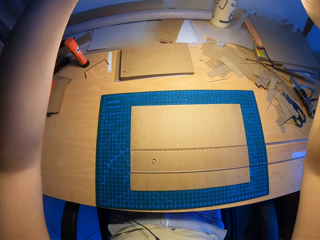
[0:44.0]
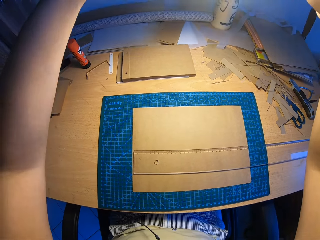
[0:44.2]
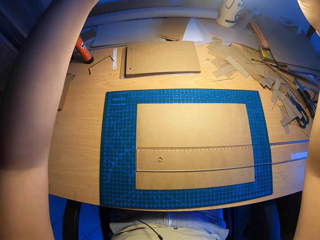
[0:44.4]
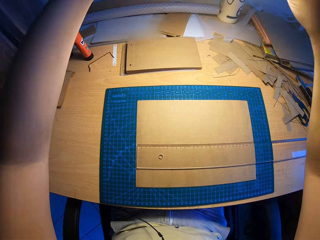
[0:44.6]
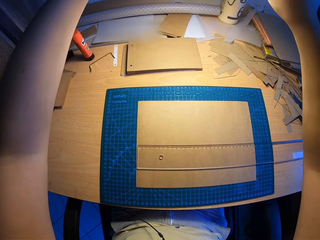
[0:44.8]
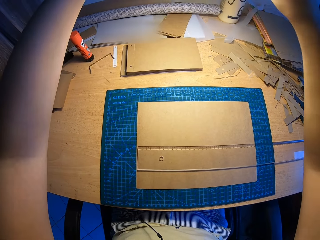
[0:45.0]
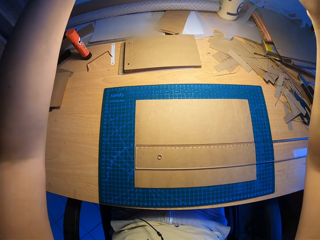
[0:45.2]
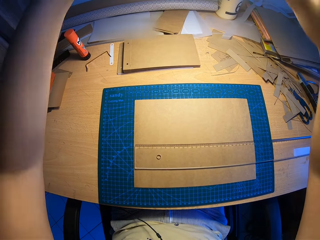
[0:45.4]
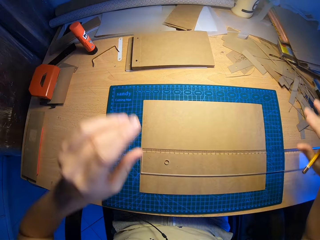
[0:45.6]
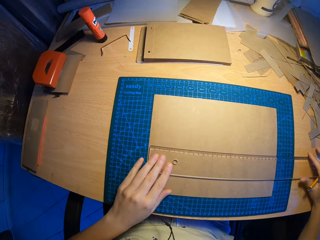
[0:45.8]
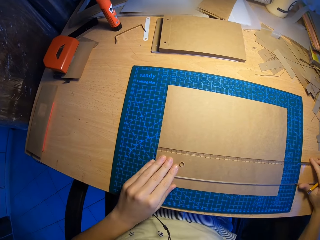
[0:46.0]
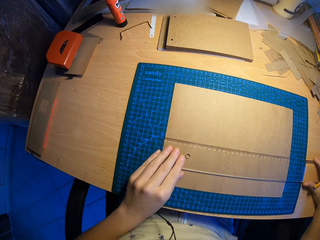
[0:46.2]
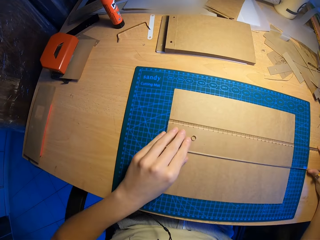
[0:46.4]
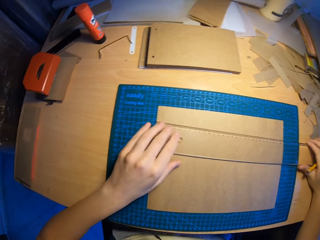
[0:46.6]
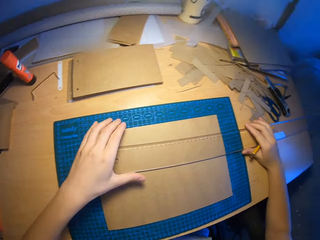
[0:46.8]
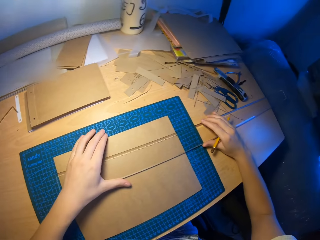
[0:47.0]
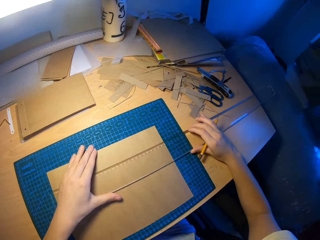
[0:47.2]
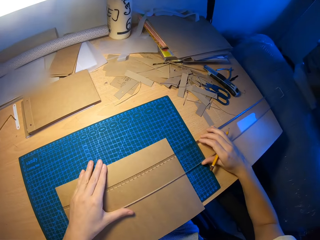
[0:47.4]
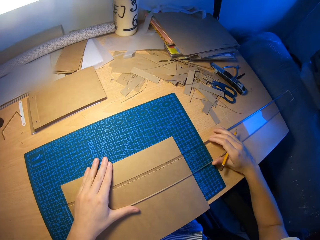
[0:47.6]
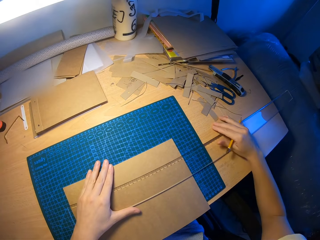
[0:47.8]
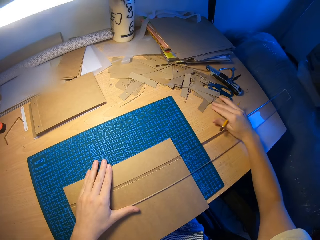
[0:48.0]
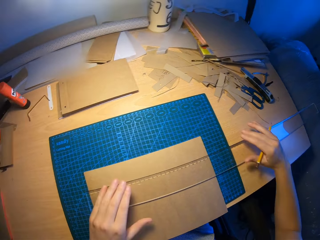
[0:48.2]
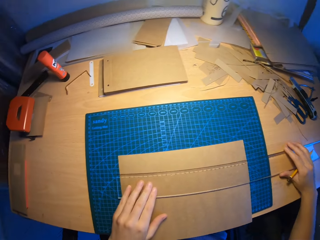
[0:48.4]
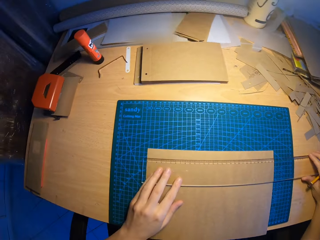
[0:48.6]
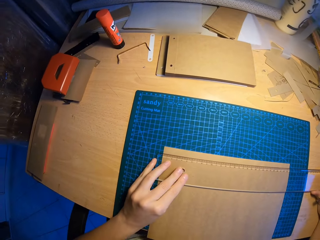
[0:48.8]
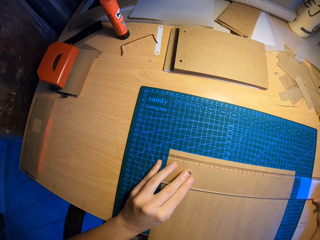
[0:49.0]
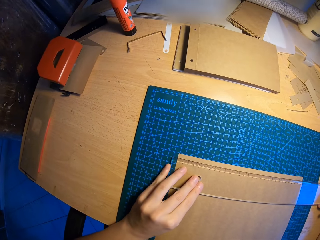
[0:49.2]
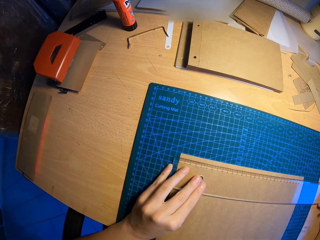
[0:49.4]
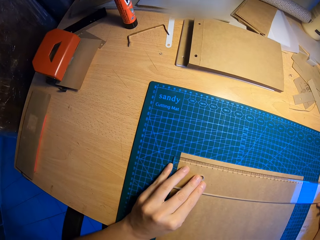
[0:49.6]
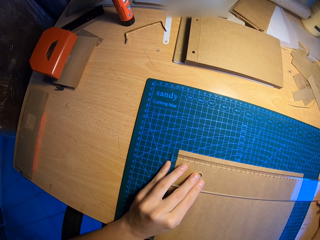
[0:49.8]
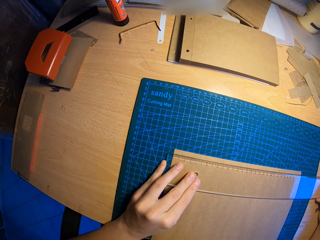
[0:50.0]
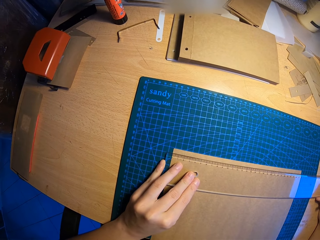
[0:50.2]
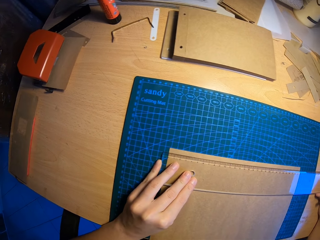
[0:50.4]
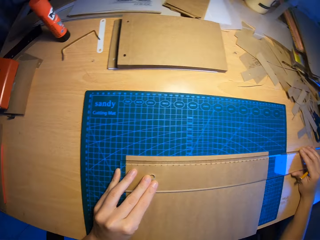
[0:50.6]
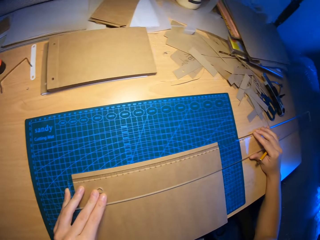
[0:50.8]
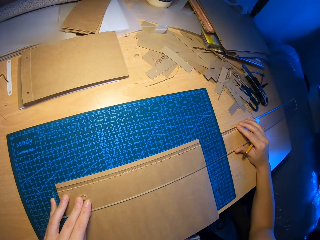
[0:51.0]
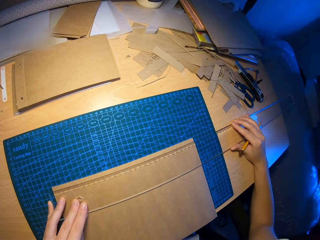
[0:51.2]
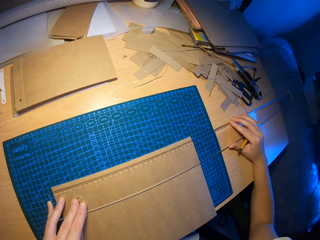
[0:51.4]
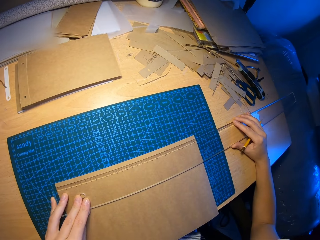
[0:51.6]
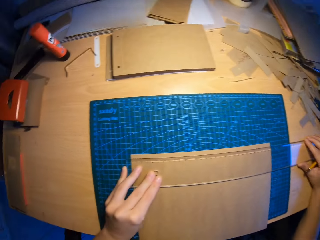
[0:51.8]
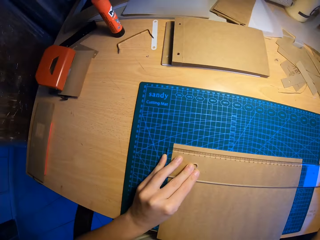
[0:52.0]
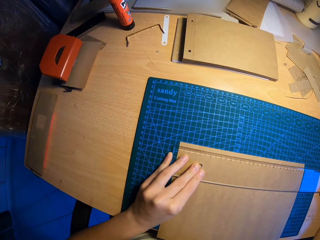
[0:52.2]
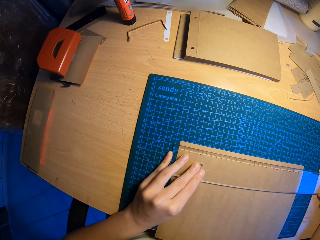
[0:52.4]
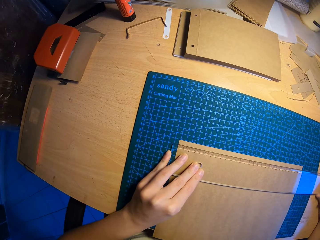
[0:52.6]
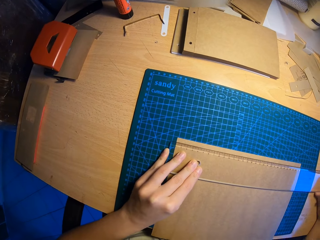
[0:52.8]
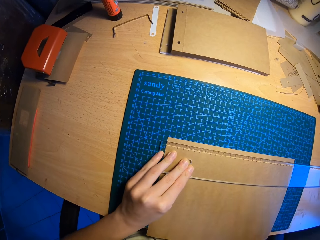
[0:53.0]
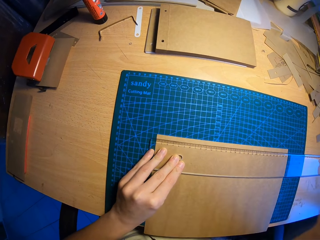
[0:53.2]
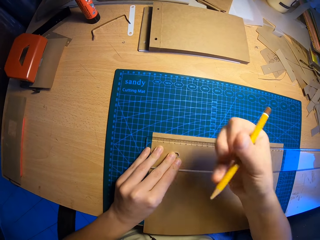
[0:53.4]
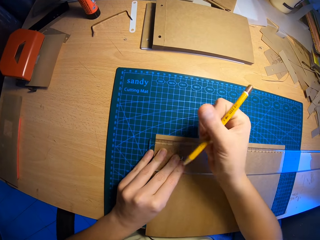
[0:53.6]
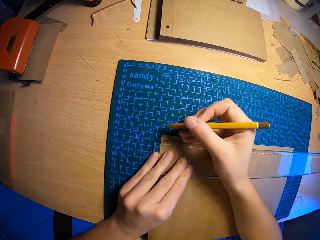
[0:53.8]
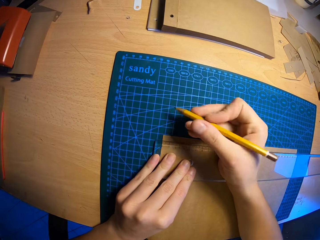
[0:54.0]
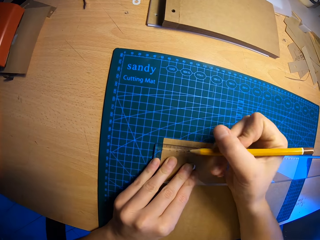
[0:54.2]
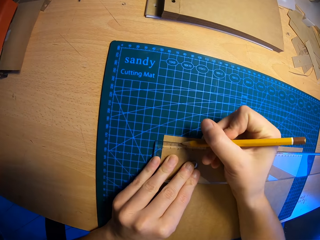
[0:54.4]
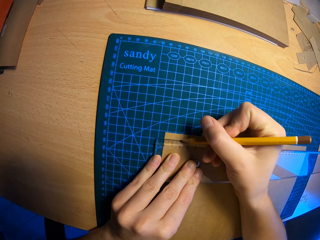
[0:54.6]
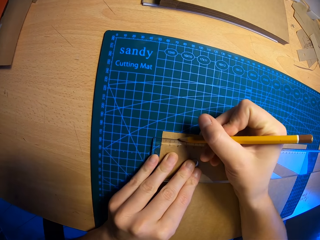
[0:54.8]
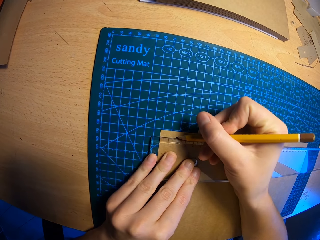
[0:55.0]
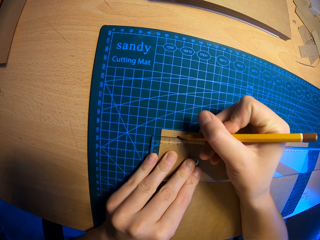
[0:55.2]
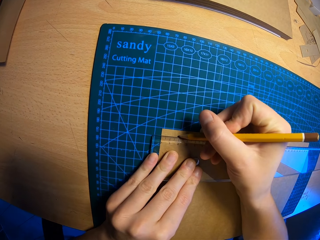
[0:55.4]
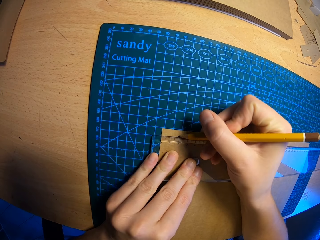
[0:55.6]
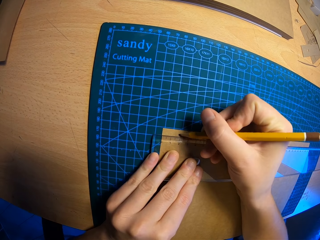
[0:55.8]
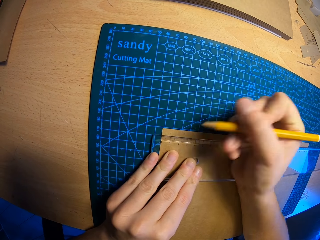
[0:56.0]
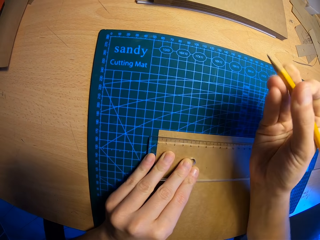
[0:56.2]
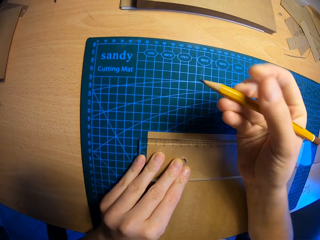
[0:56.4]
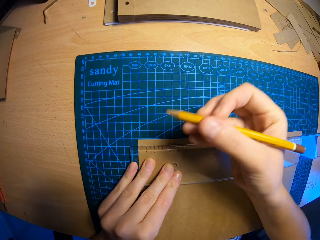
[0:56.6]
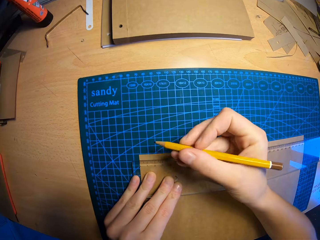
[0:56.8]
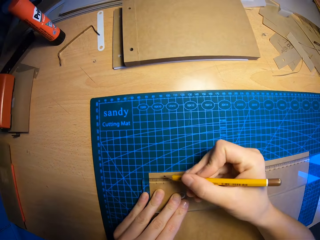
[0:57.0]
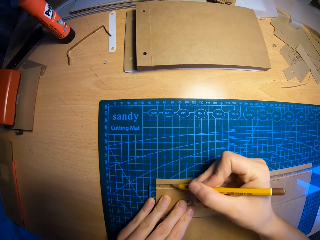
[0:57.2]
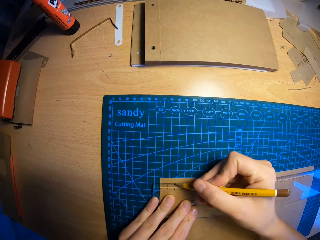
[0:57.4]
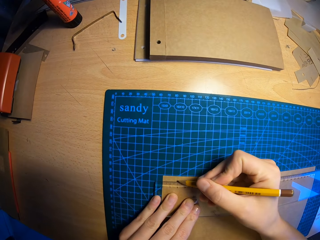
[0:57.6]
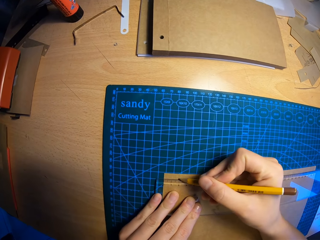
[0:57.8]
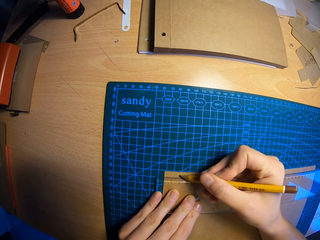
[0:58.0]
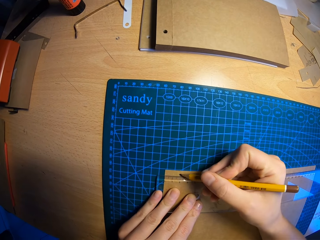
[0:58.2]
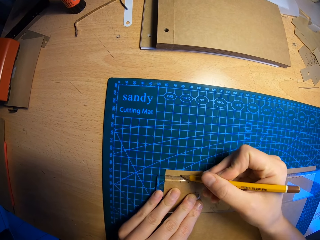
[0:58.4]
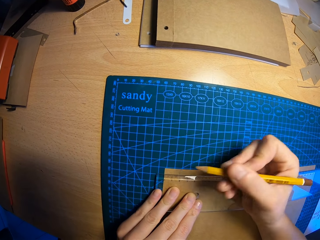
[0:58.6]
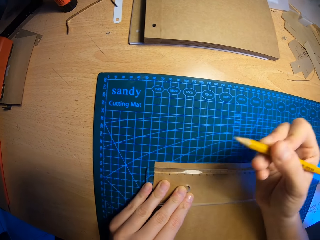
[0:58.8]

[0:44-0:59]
The camera wearer adjusts the lamp with both hands. She touches a ruler. She adjusts the ruler on the table with both hands. She moves the pile of paper cuttings with her right hand. She pulls a paper. She adjusts the ruler on the table with both hands. She measures the paper. She marks a point on the paper with the pencil on her right hand.

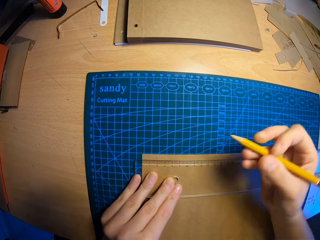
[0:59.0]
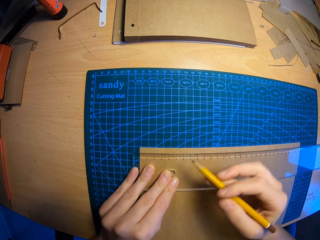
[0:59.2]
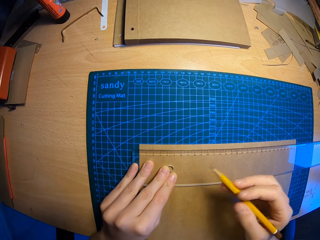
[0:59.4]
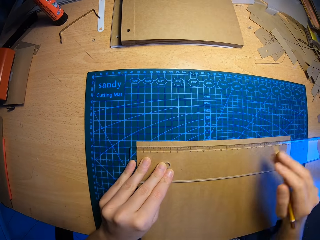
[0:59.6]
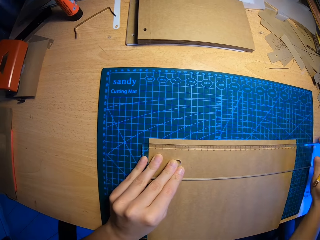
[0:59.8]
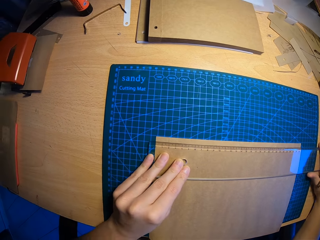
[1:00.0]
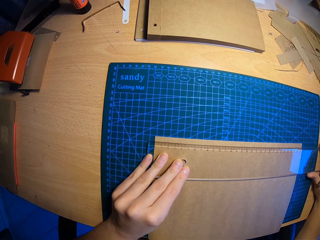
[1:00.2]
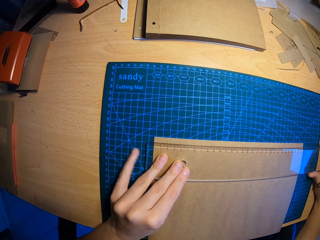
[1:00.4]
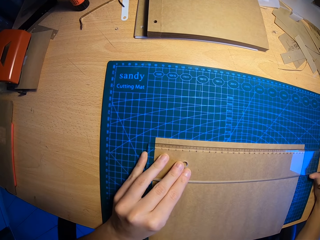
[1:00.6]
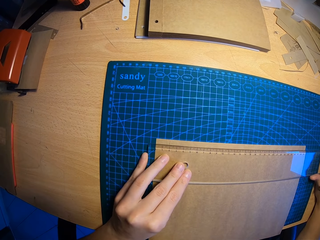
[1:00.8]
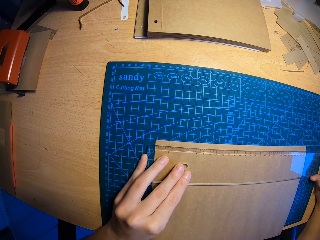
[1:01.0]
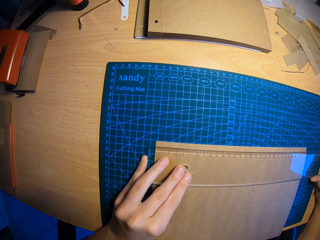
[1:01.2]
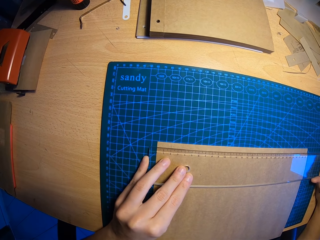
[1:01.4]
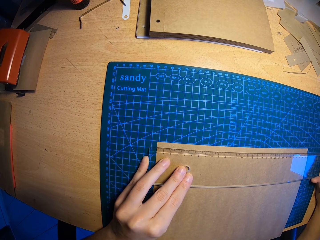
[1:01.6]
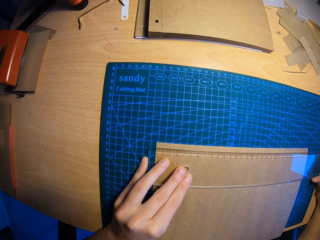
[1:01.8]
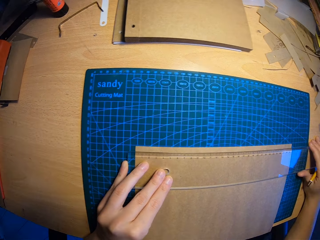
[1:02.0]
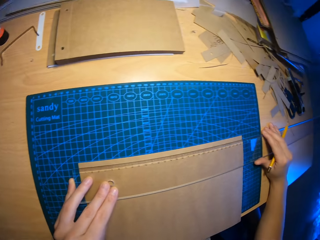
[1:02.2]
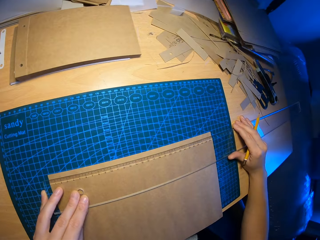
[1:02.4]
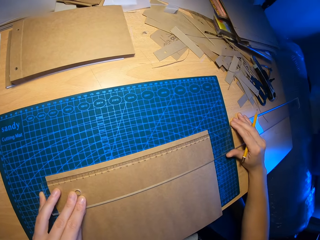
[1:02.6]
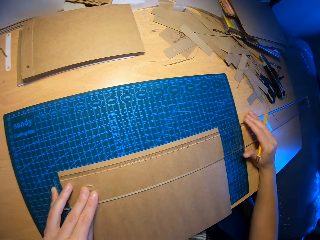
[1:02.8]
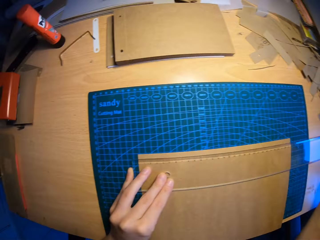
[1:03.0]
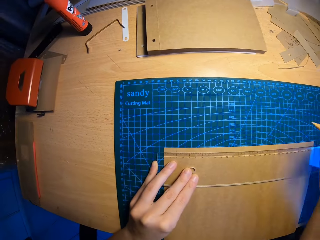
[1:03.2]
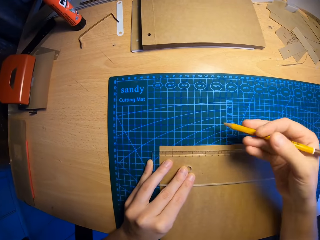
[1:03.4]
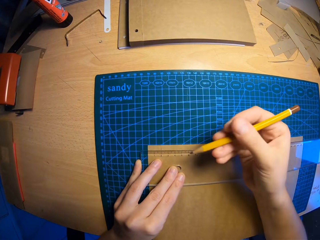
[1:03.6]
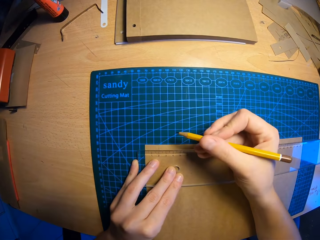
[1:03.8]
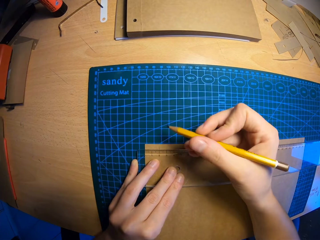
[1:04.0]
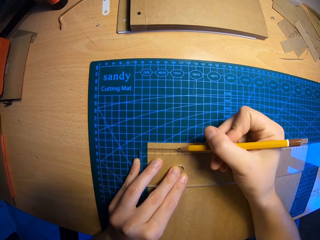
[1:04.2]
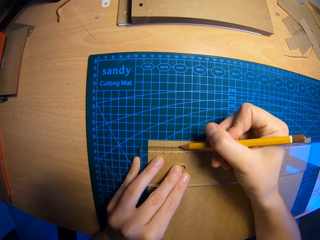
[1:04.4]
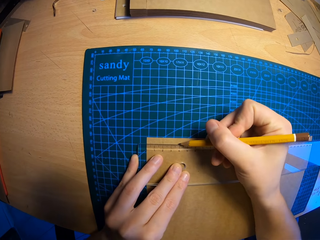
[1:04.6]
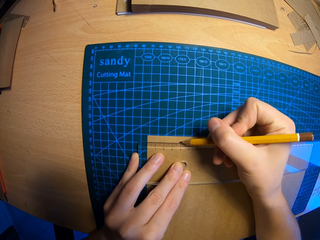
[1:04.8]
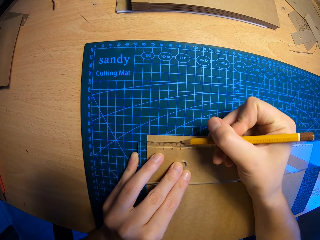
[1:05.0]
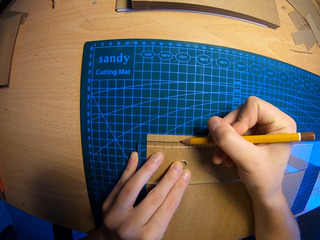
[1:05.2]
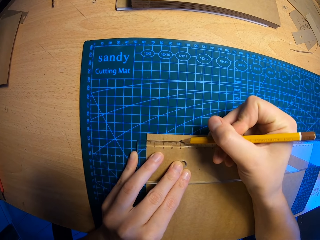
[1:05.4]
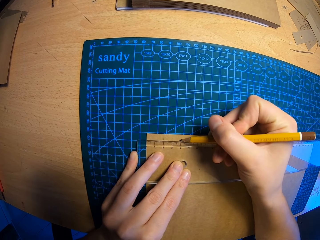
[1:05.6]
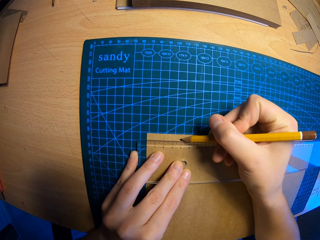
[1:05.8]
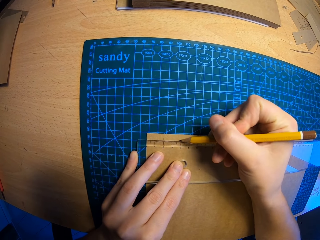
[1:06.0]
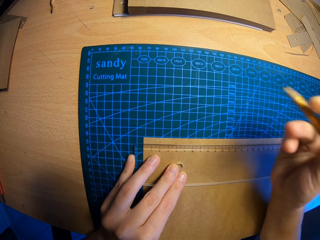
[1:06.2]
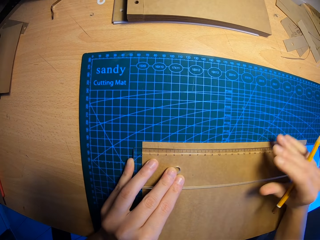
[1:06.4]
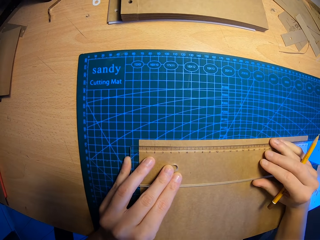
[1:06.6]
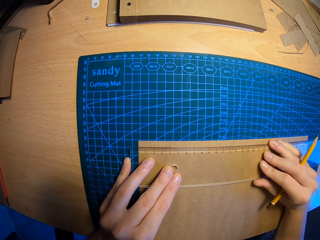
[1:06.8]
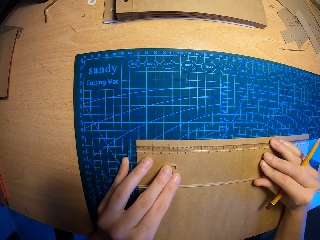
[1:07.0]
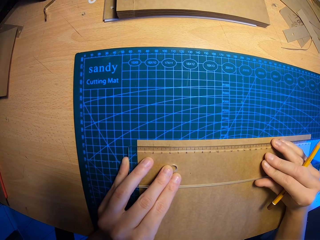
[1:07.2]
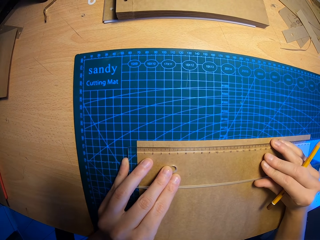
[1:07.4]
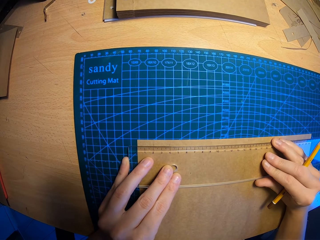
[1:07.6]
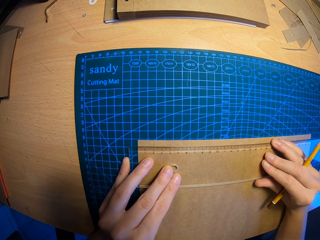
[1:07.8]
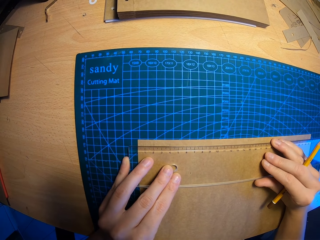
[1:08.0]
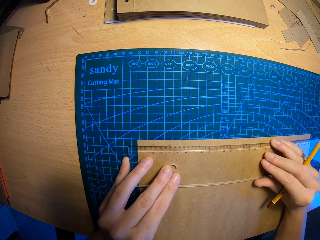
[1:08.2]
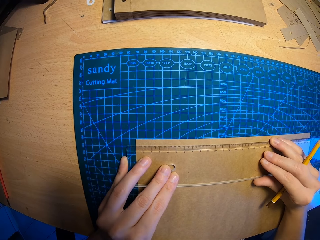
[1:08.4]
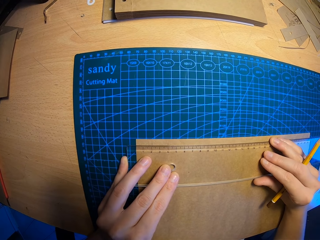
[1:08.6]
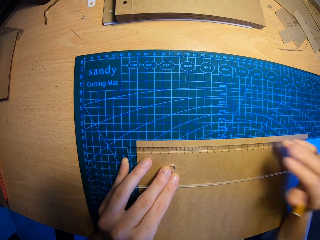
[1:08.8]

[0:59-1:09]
The camera wearer adjusts the ruler on the table with both hands. She holds the ruler. She turns right. She marks a point on the paper with the pencil on her right hand. She adjusts the ruler on the table with both hands.
